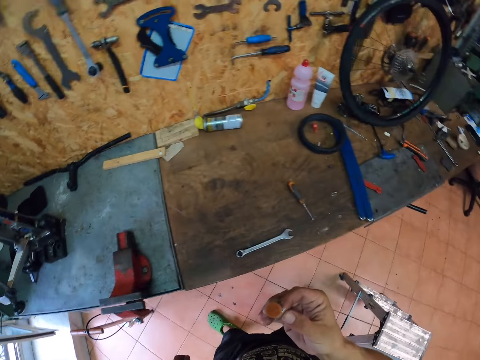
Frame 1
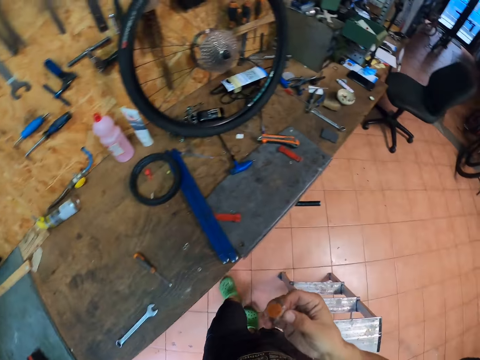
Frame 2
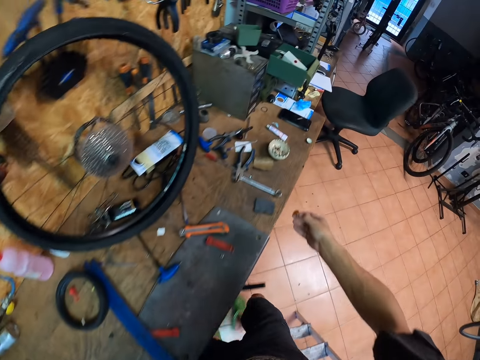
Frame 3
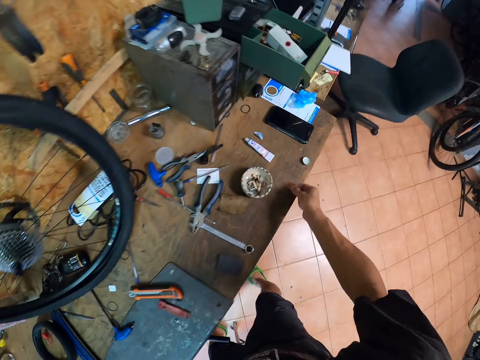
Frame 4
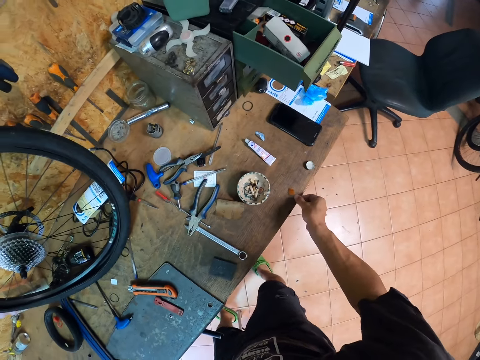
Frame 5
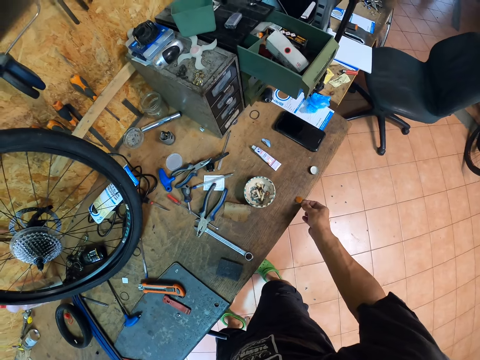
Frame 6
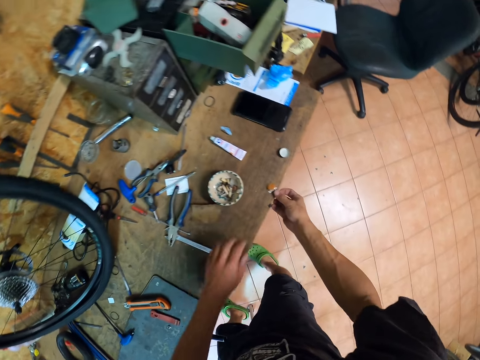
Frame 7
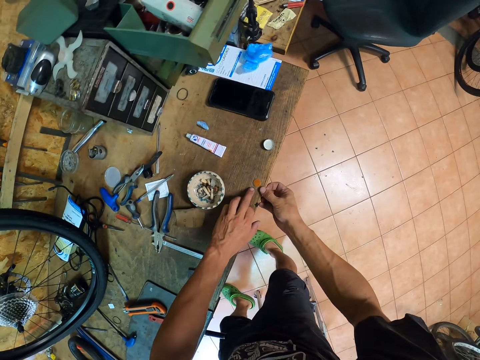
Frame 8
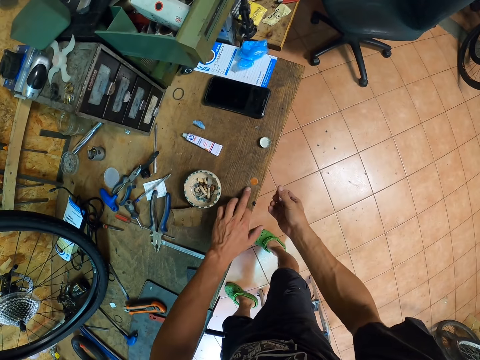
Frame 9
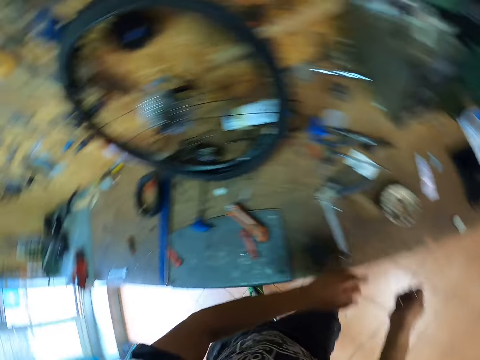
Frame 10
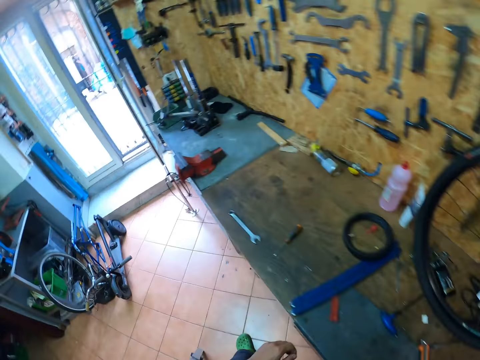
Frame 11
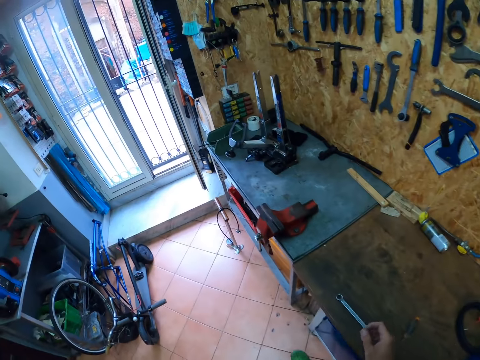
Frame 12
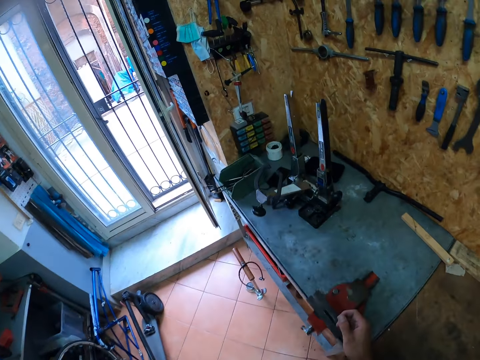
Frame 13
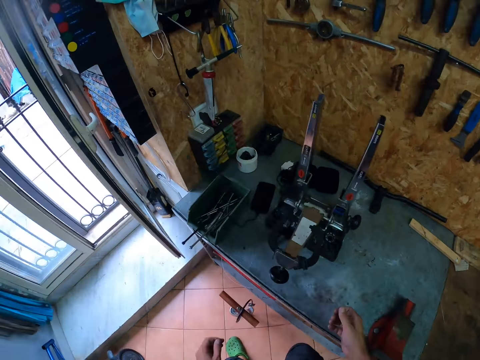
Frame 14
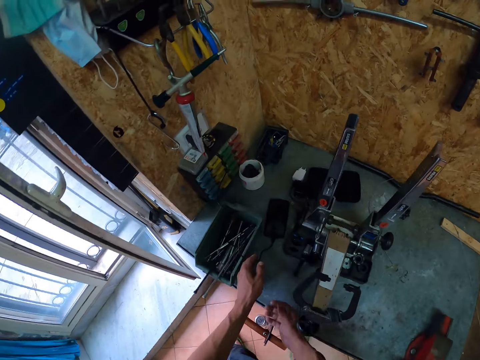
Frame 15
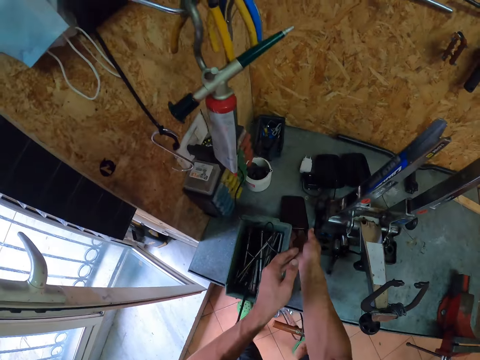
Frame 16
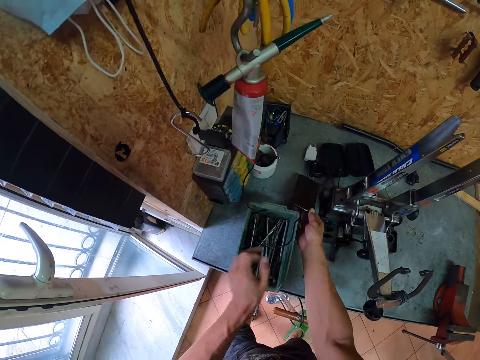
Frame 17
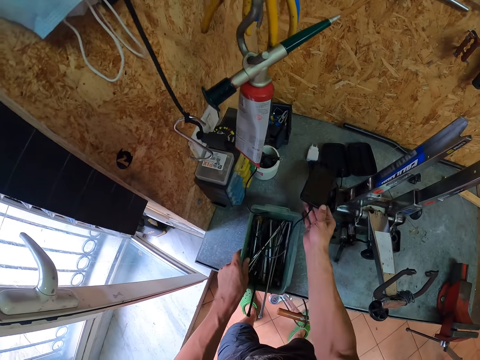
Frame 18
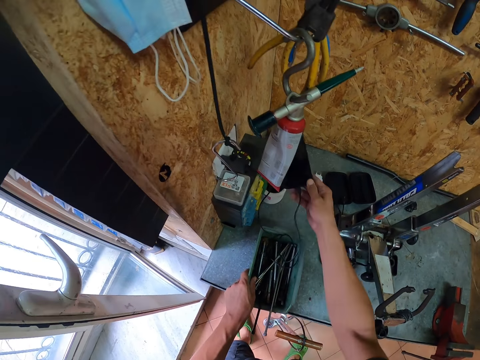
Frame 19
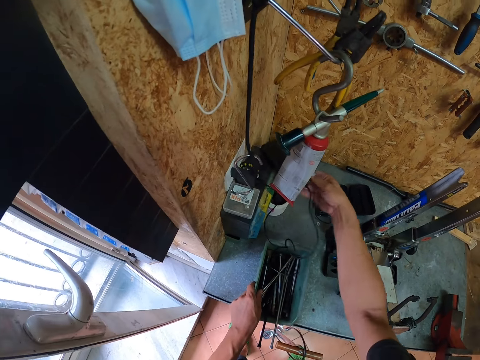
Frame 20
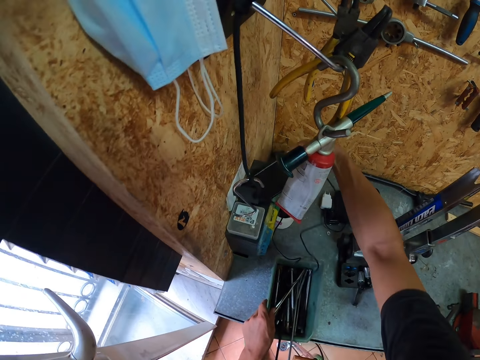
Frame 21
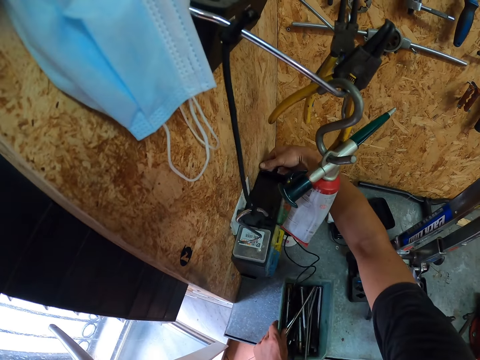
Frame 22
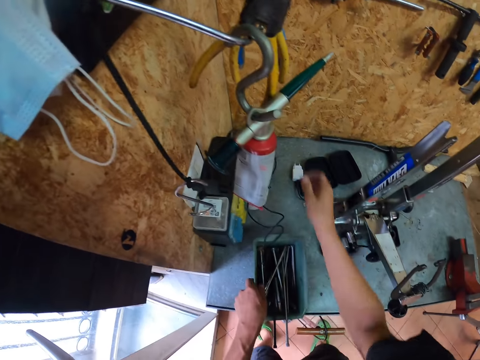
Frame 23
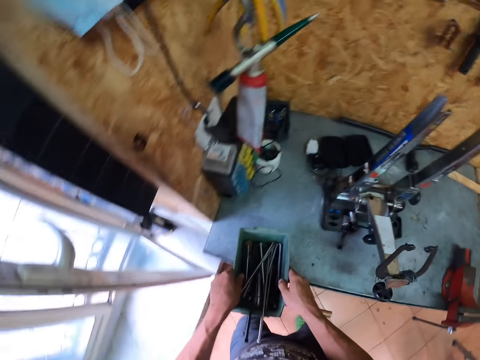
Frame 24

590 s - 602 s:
The camera wearer walks around a garage. He places the puncture patch on the table with his right hand. He walks around the garage. He holds the cord of a phone charger with his left hand. He moves a phone from the table to a stack of containers with his right hand. He grabs a toolbox on the table with his left hand. He picks up the toolbox from the table with both hands.

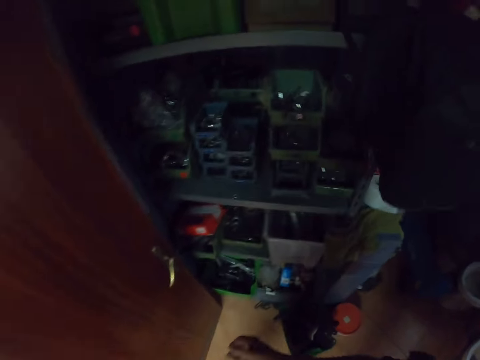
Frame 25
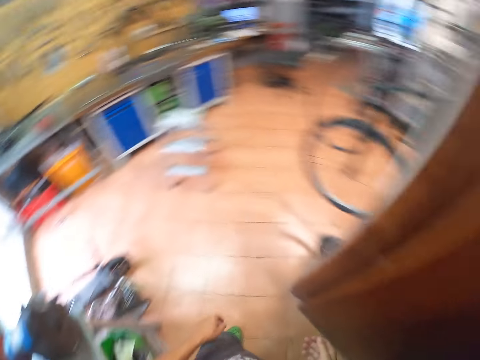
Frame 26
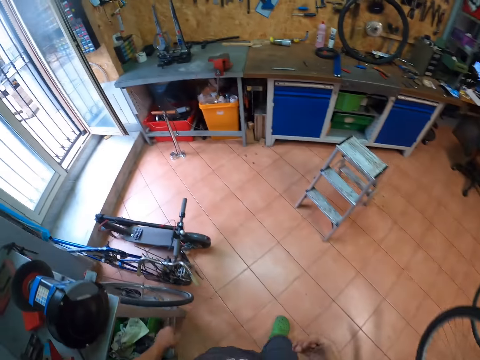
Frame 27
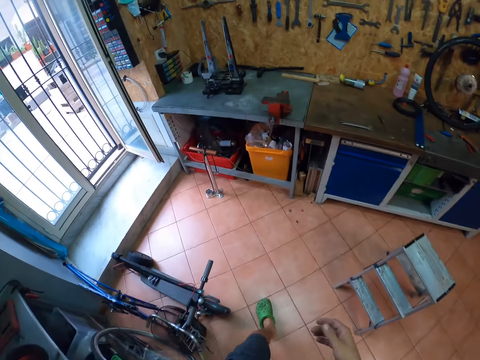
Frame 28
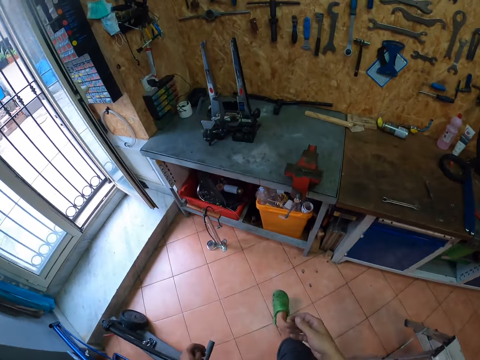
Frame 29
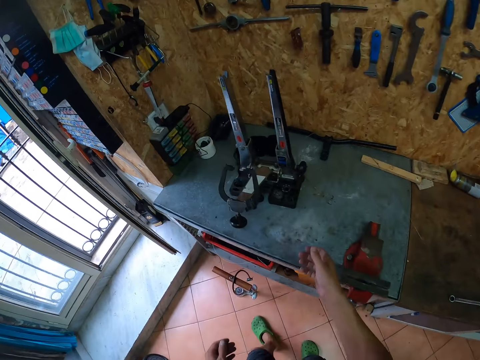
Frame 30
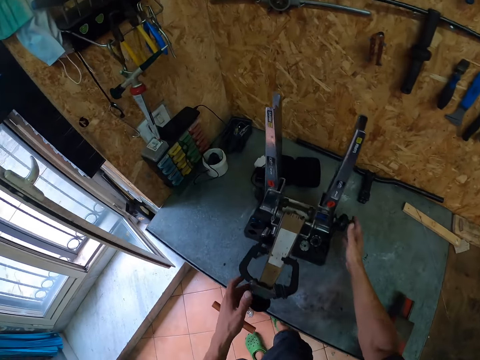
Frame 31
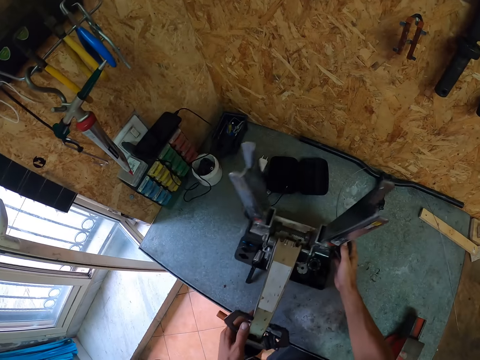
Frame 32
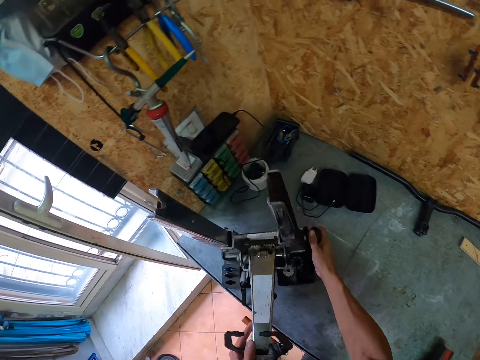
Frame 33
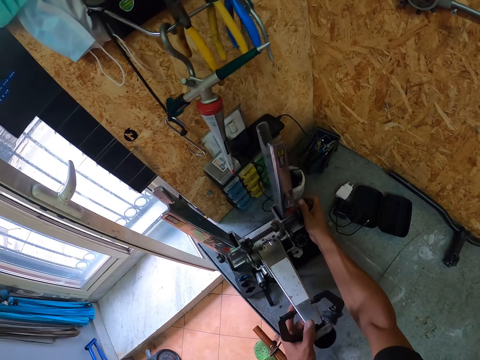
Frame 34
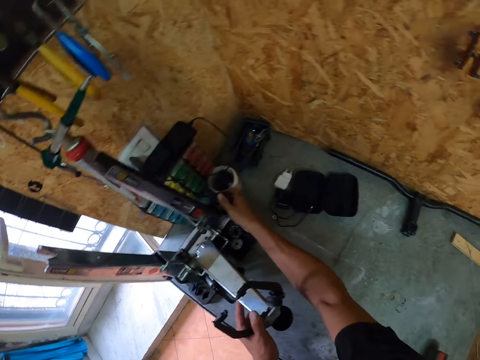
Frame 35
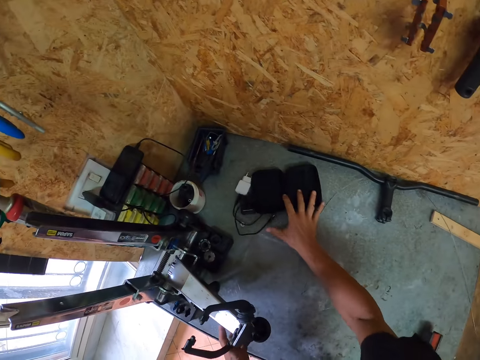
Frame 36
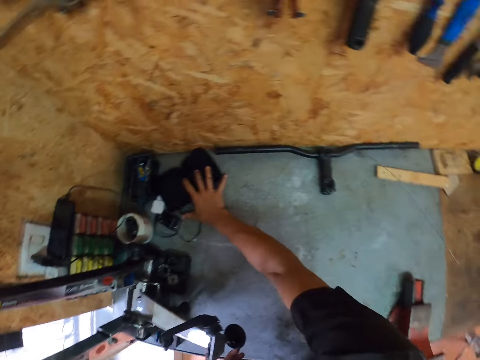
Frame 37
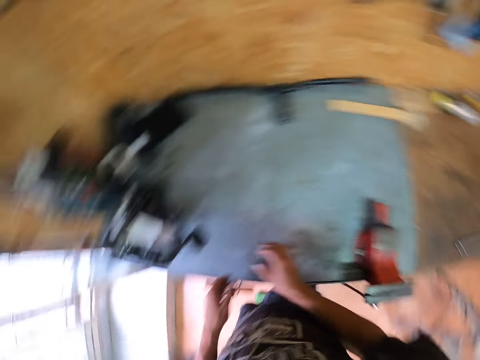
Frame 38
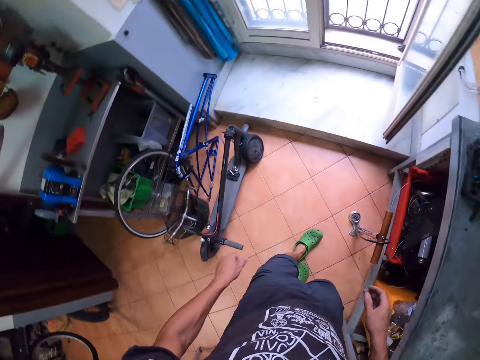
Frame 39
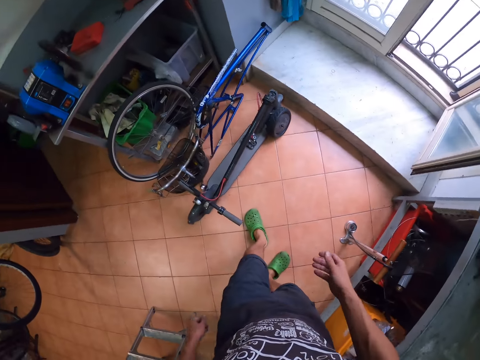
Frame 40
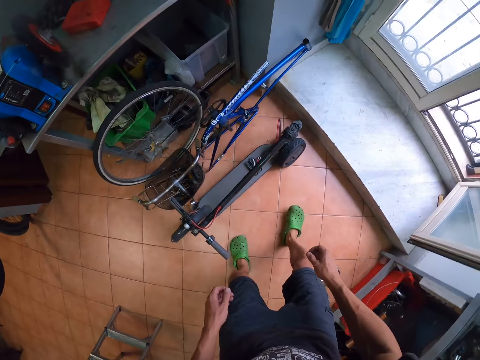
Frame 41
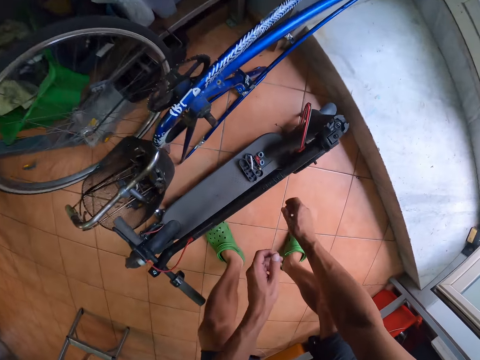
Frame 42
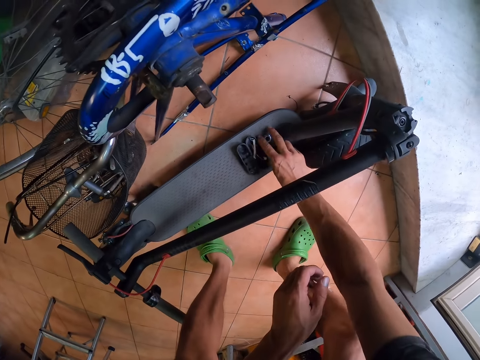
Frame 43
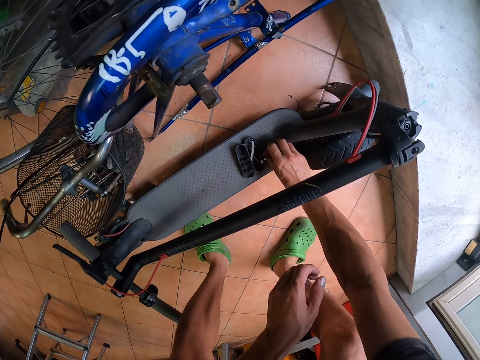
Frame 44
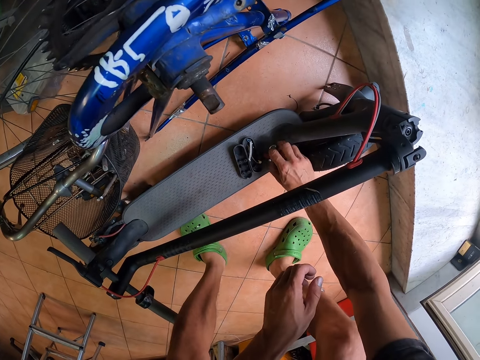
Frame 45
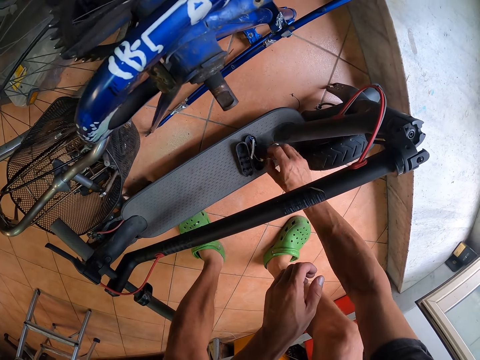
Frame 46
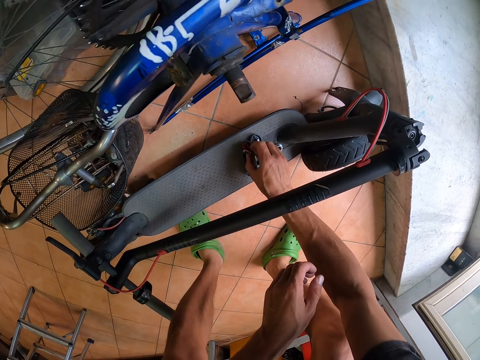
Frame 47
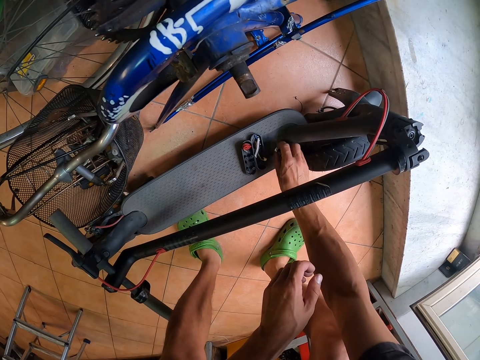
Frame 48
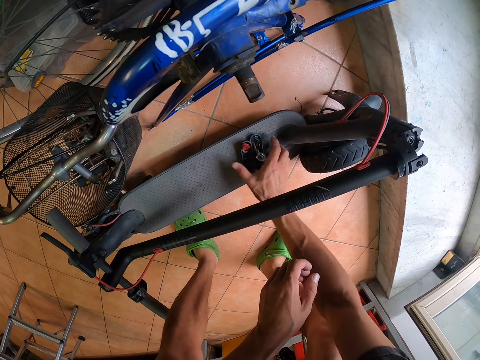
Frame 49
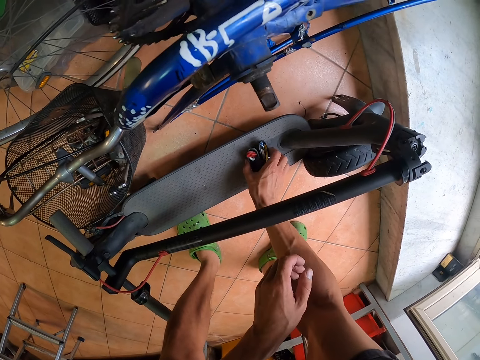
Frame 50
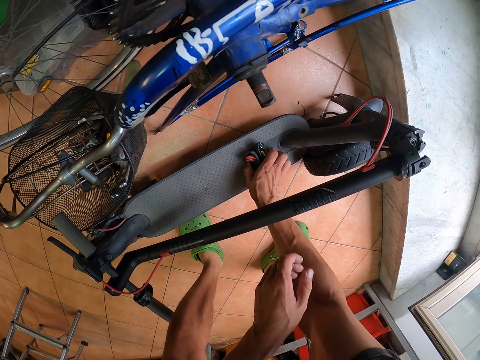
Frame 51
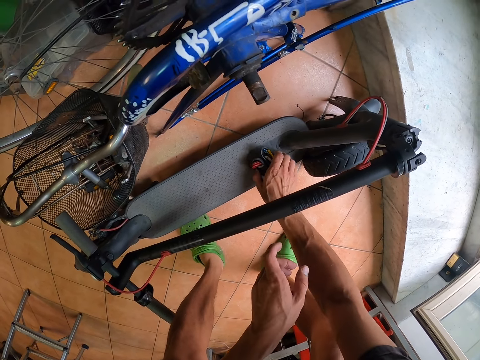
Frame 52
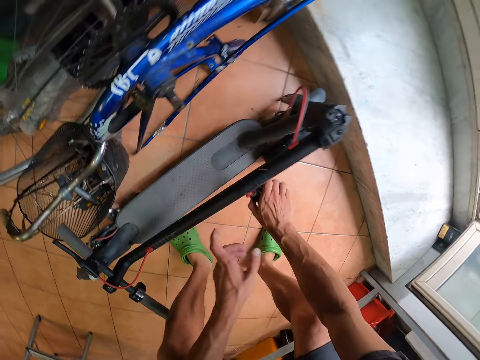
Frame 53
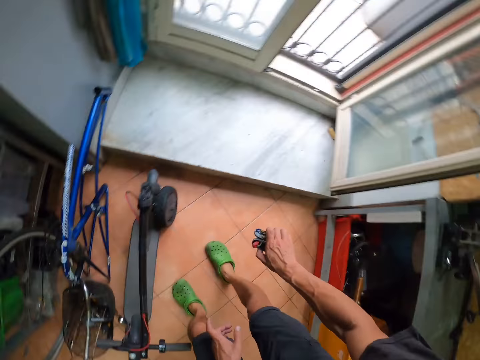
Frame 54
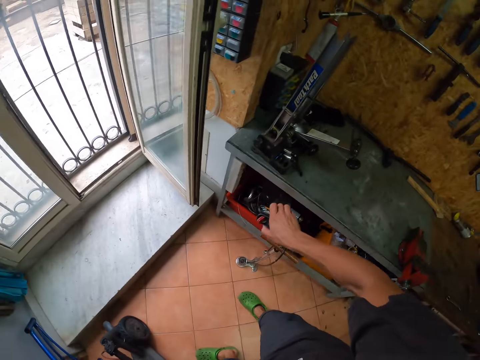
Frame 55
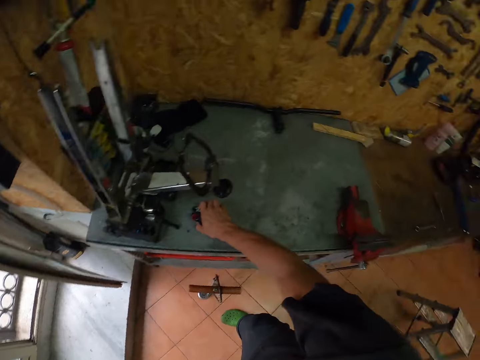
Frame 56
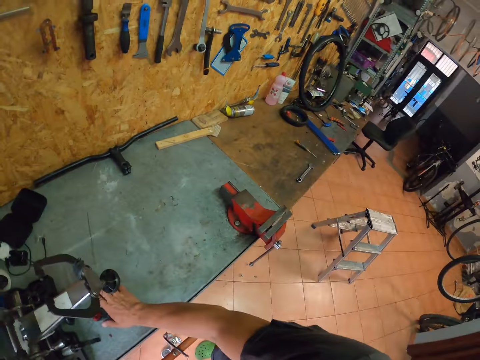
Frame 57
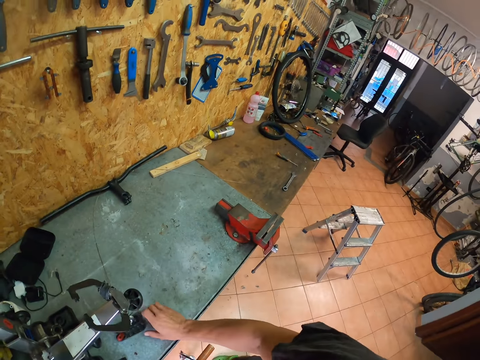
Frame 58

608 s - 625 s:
The camera wearer walks around a garage. He moves equipment on the table with both hands. He moves a piece of plastic on the table with his right hand. He walks around the garage. He moves some nuts from a scooter to a container on the scooter with his right hand. He picks up bolts from a stand. He picks up the container from the scooter with his right hand. He drops the container in his right hand on the table.
